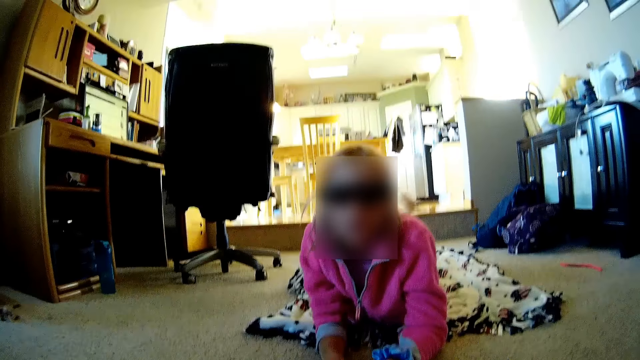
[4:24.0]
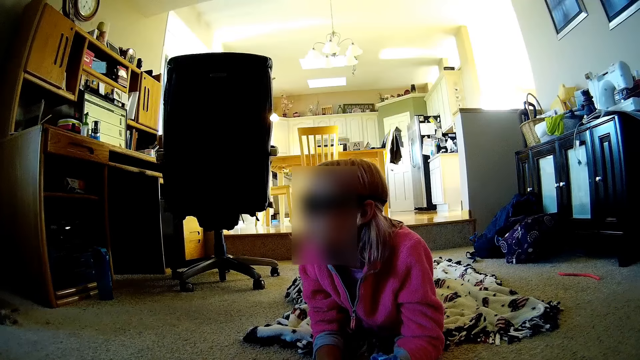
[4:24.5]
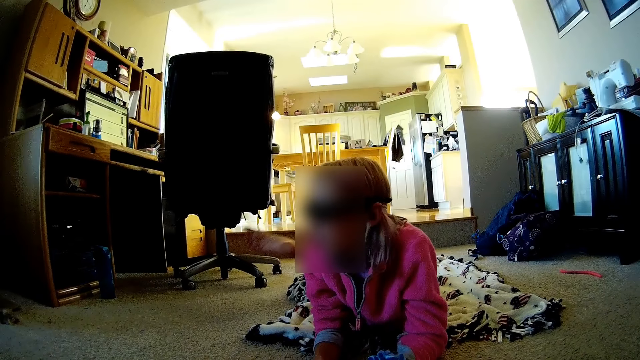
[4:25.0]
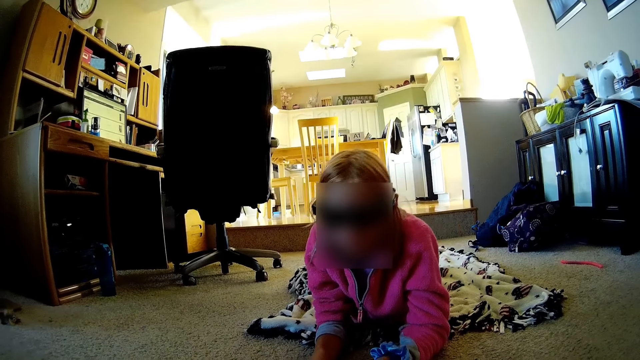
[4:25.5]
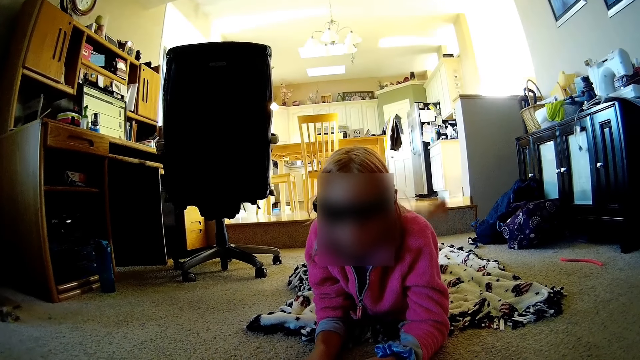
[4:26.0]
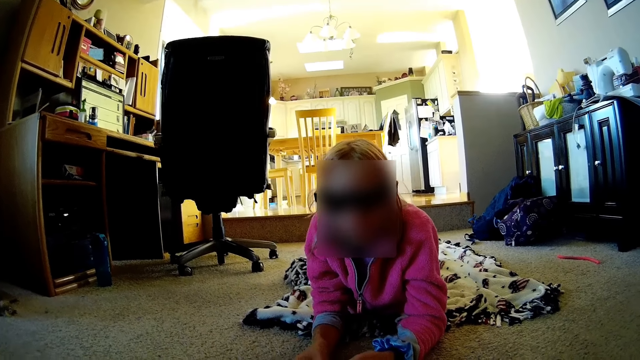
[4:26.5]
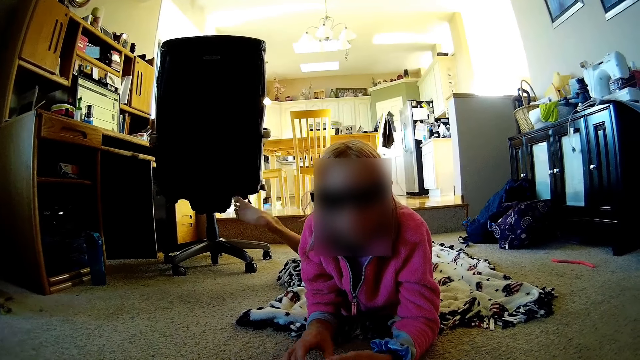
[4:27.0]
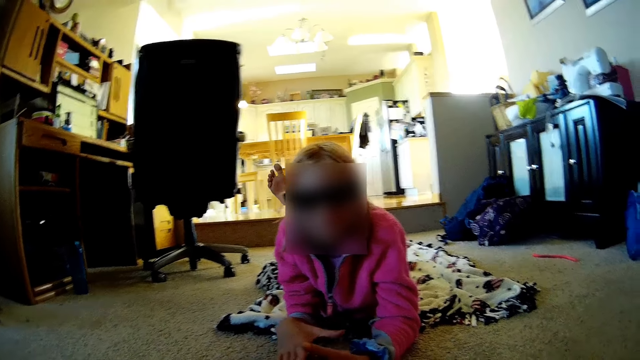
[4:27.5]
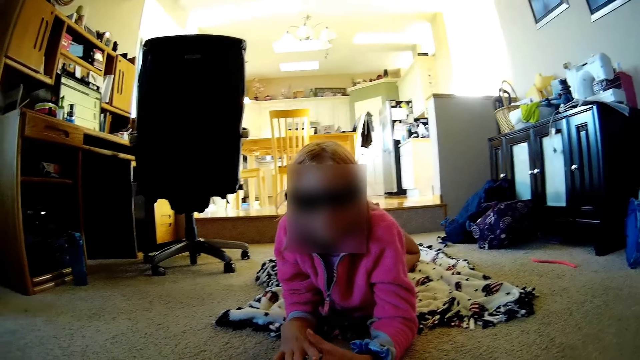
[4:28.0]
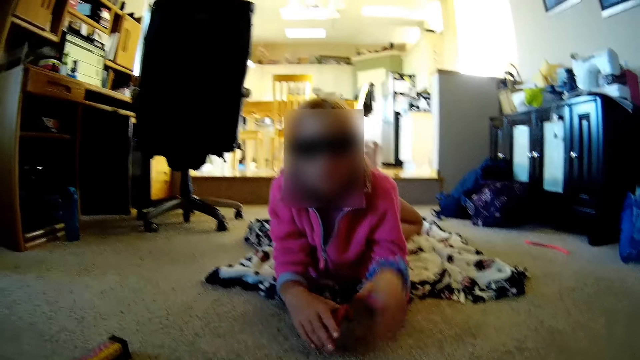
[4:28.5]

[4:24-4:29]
A lady talks to the camera wearer.

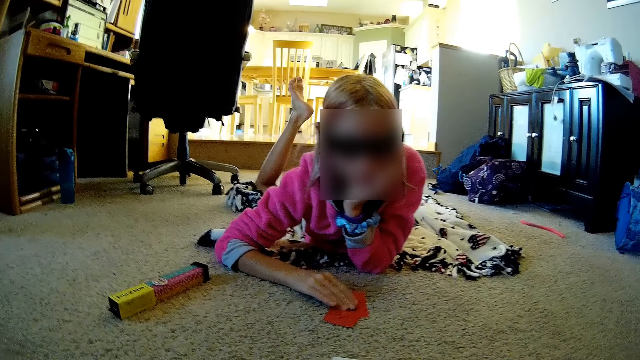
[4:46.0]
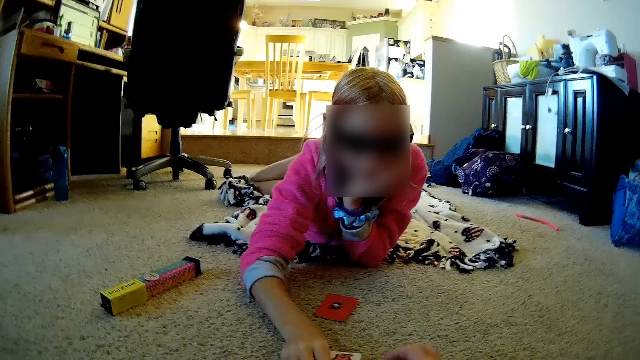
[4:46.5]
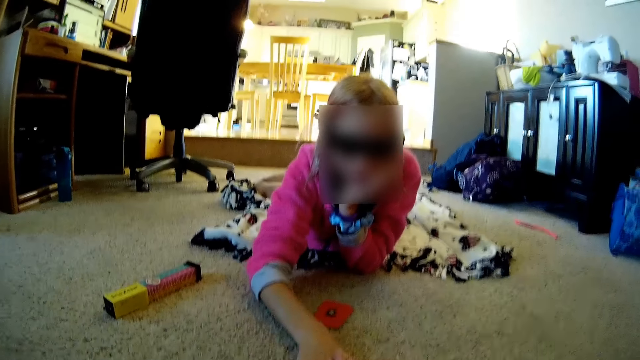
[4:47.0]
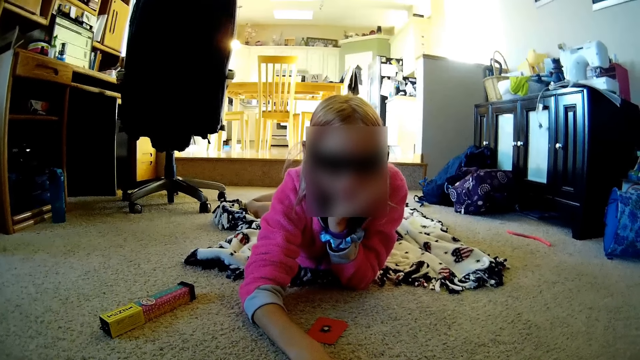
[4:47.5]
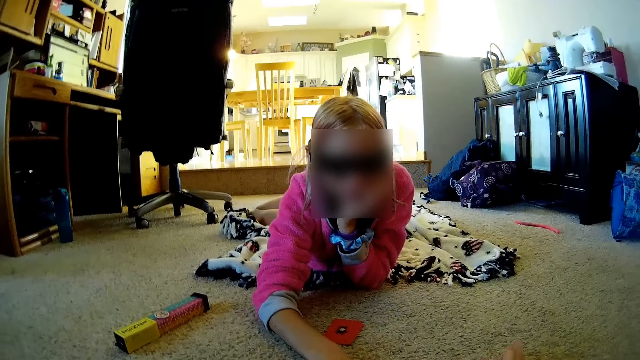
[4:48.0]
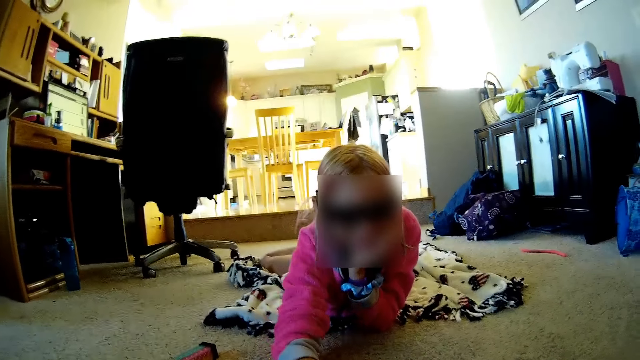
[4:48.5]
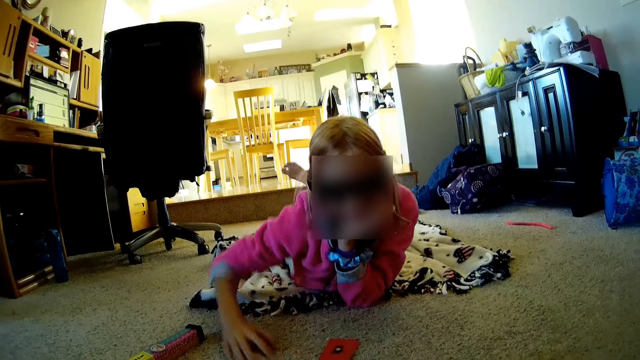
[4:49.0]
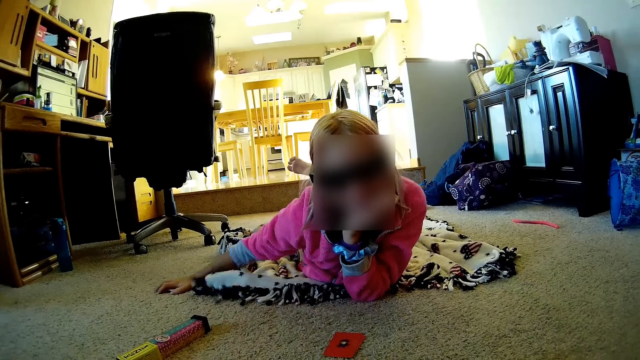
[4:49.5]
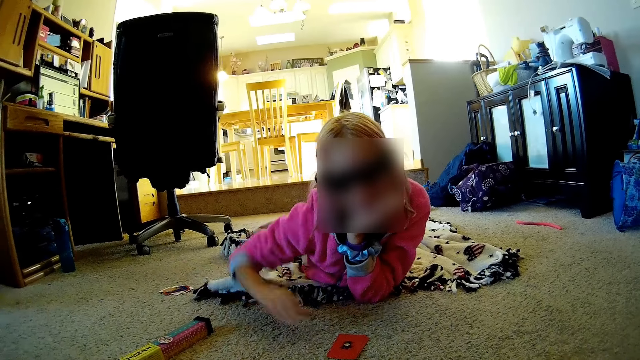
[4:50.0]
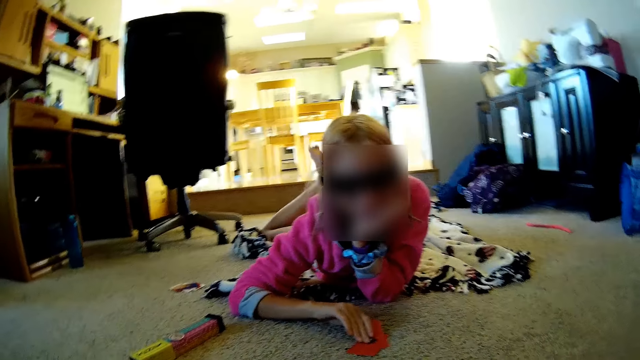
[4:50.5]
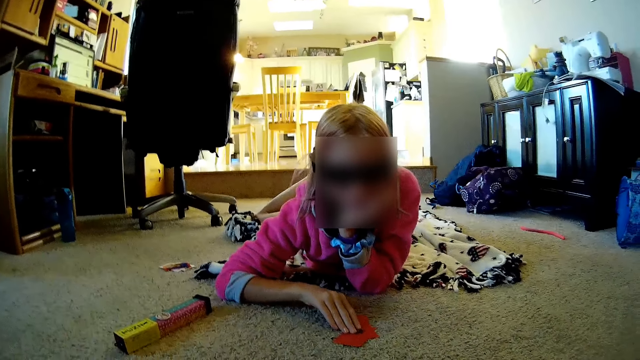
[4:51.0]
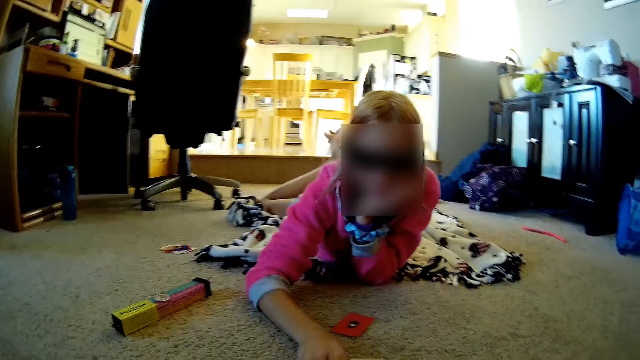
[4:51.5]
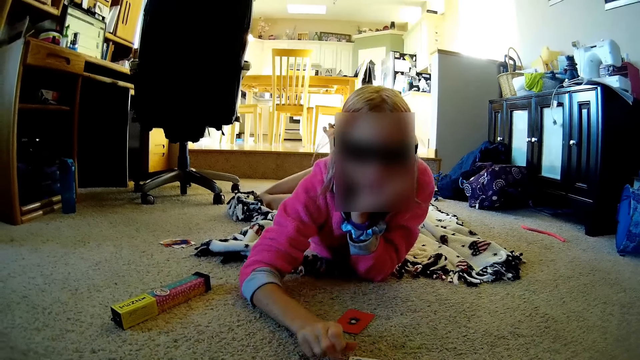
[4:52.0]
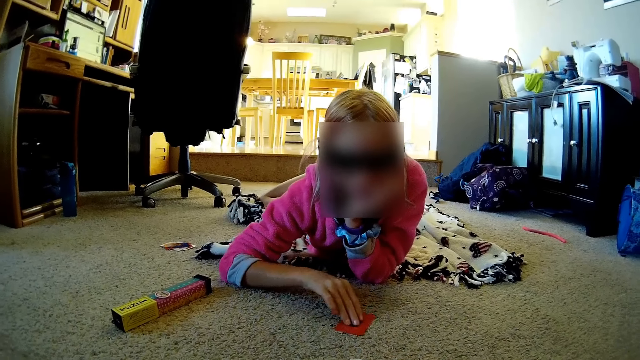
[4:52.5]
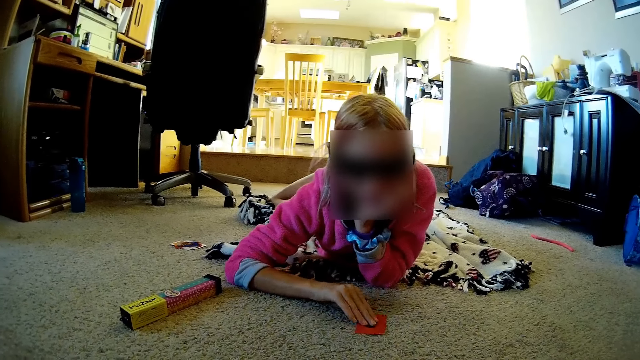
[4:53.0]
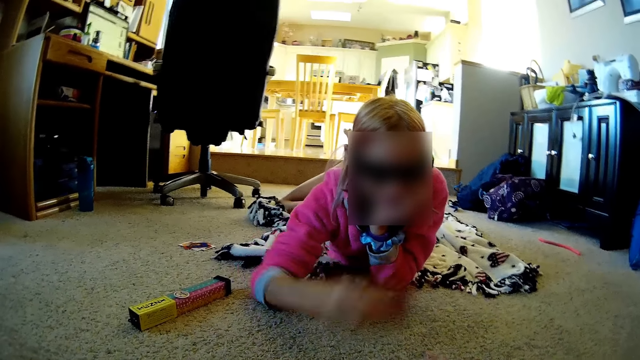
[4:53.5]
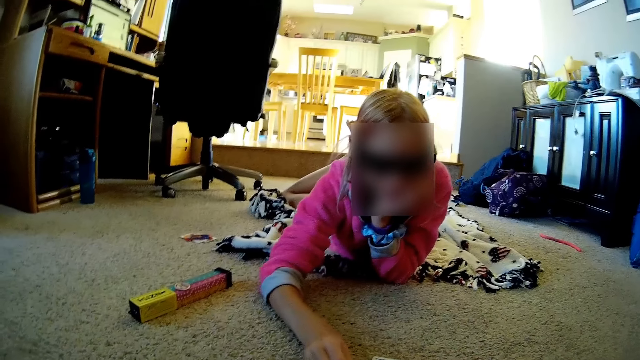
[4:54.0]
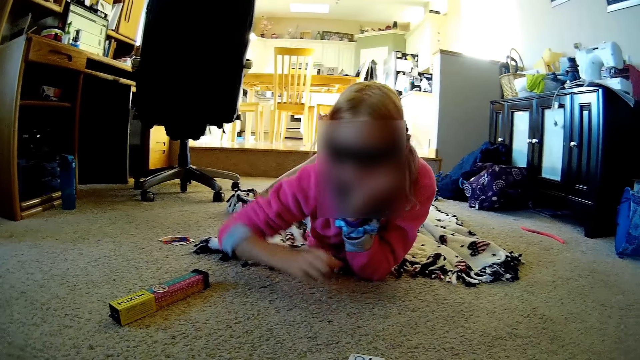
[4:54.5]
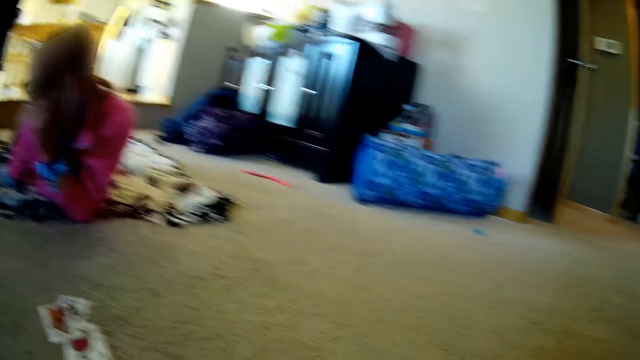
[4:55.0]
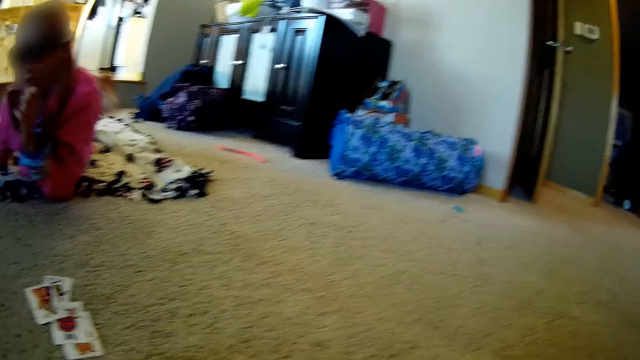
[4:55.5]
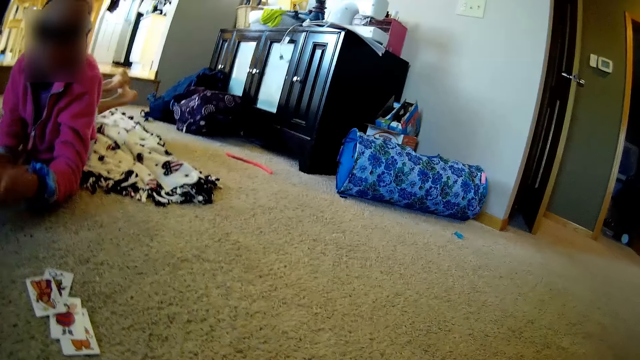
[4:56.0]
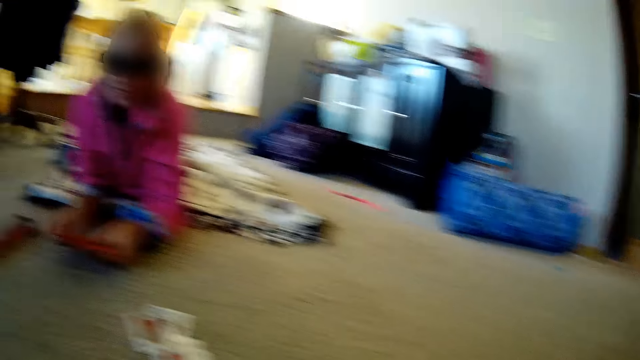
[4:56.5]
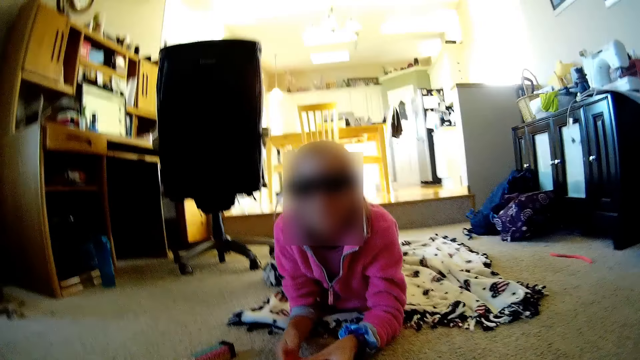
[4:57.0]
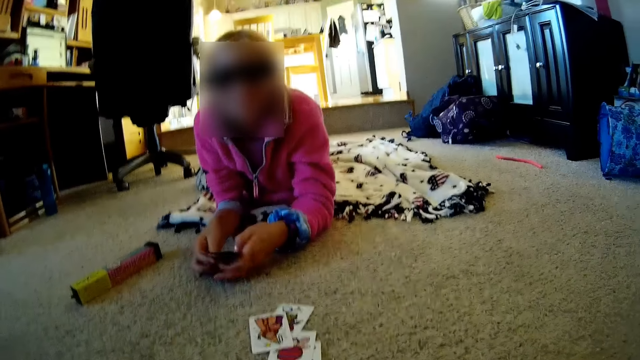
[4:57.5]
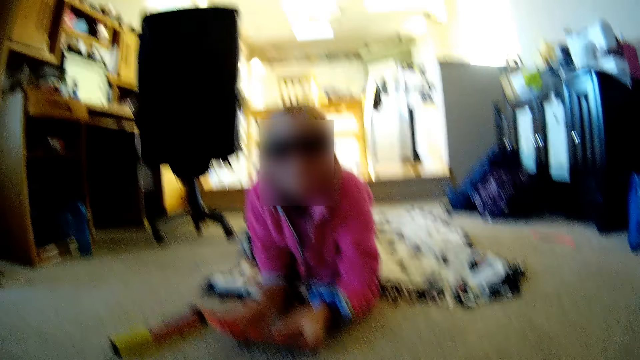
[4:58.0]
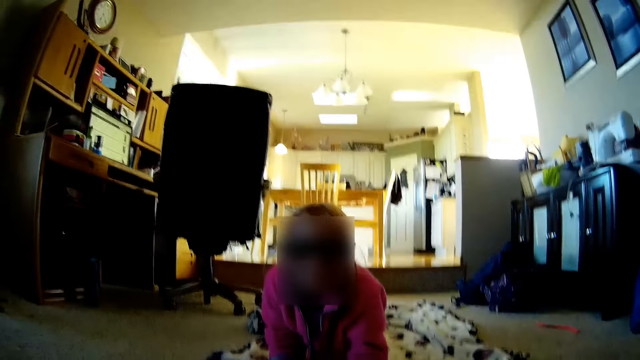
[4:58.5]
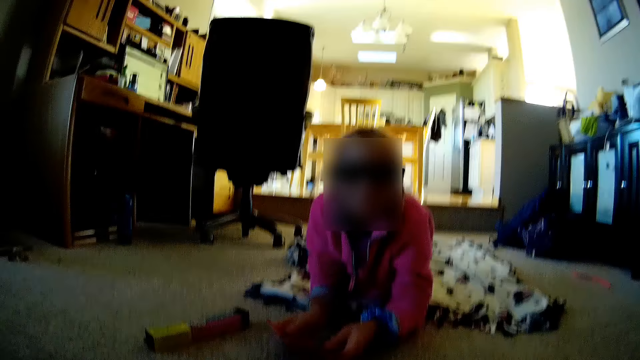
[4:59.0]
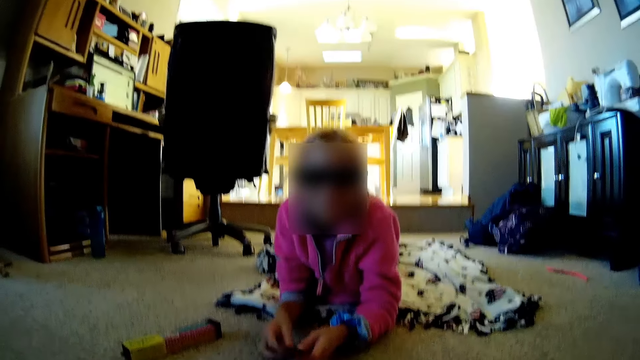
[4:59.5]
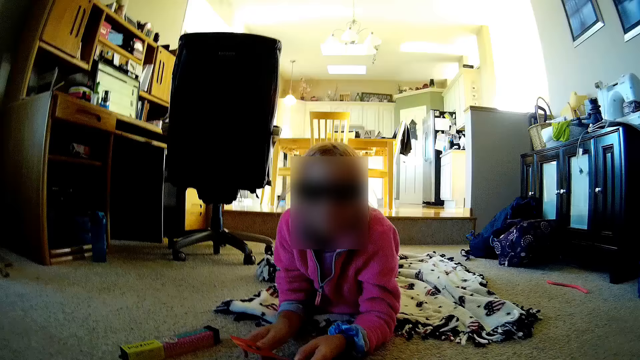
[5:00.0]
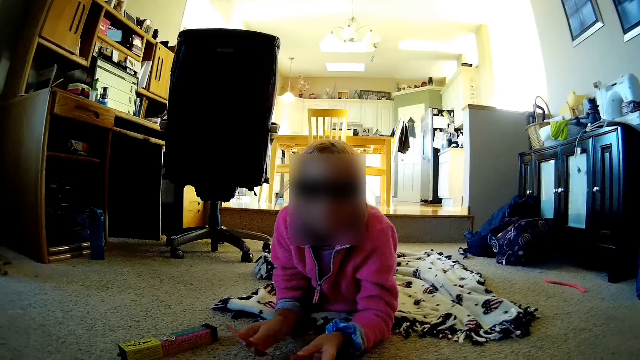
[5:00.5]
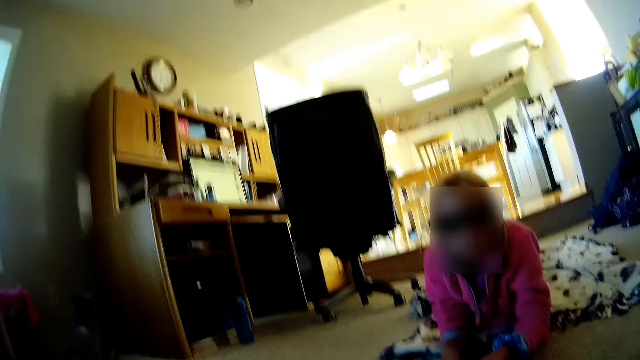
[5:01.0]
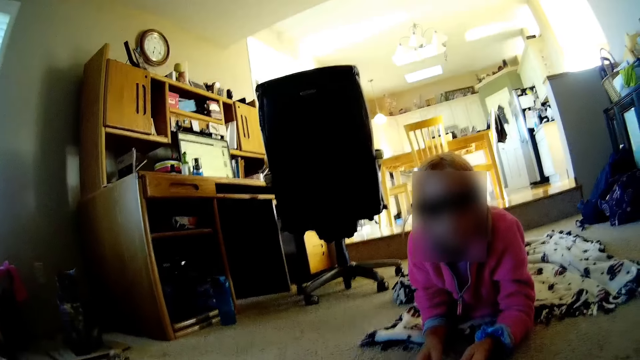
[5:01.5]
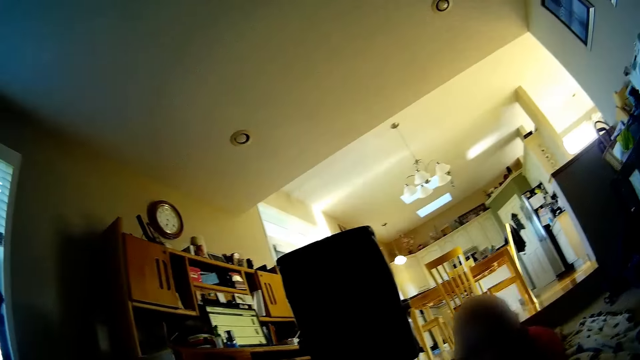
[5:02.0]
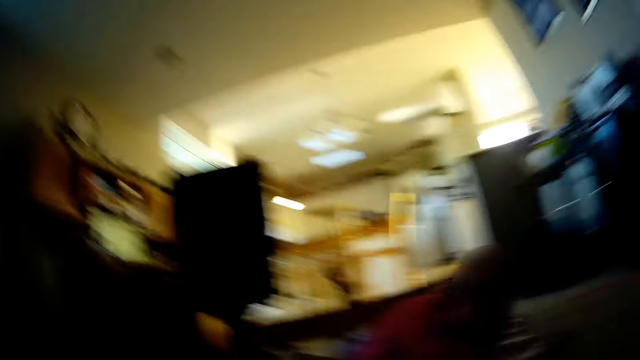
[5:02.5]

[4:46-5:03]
A lady picks a card and plays the card. The lady moves cards on the floor. The lady holds a card and plays the card. The lady holds a card and plays the card. The lady turns to the side. The camera wearer looks around. The lady moves the hand from the chin. The lady holds out the cards in both hands. The camera wearer dialogues with a child.
